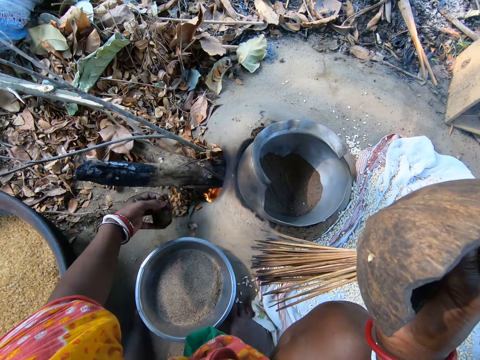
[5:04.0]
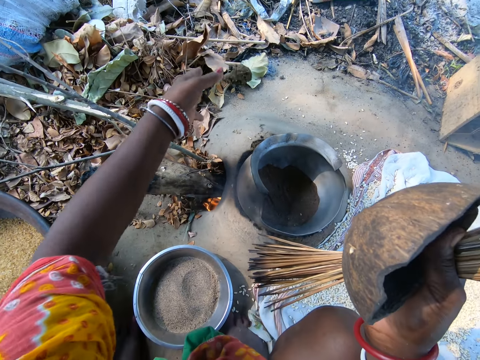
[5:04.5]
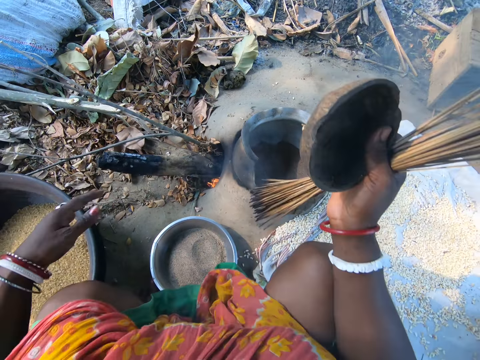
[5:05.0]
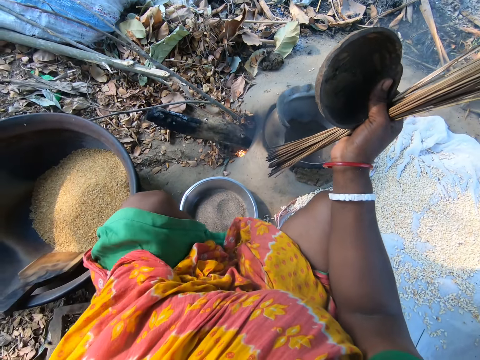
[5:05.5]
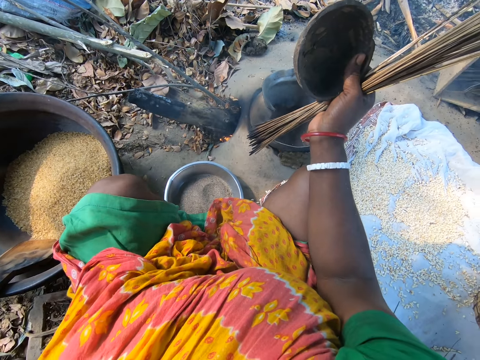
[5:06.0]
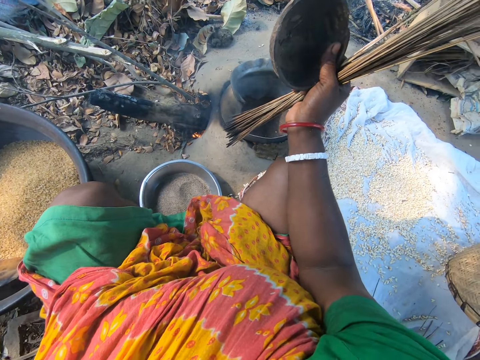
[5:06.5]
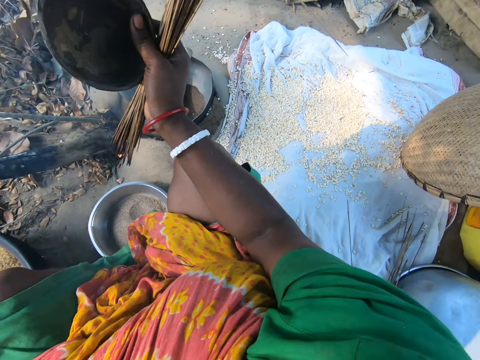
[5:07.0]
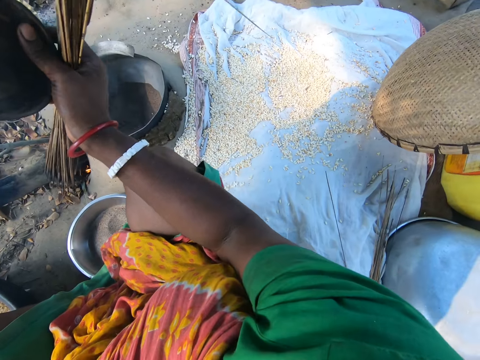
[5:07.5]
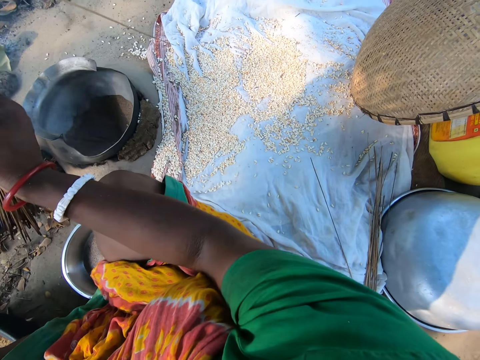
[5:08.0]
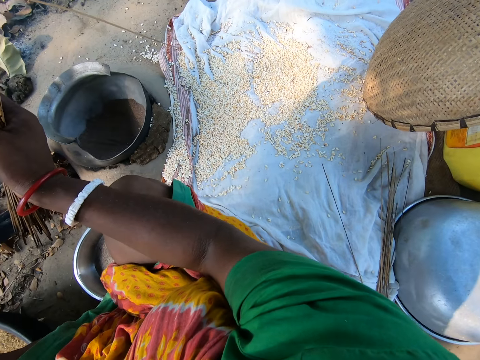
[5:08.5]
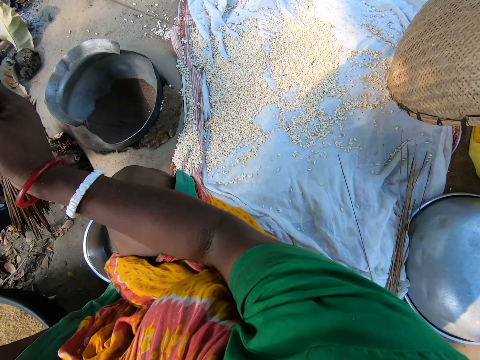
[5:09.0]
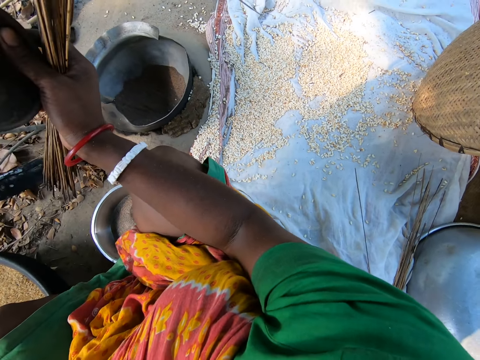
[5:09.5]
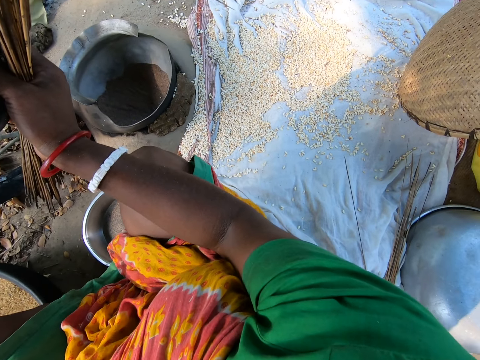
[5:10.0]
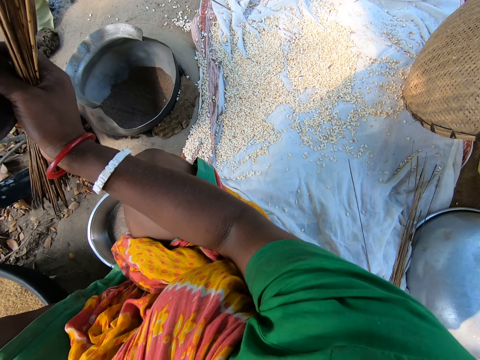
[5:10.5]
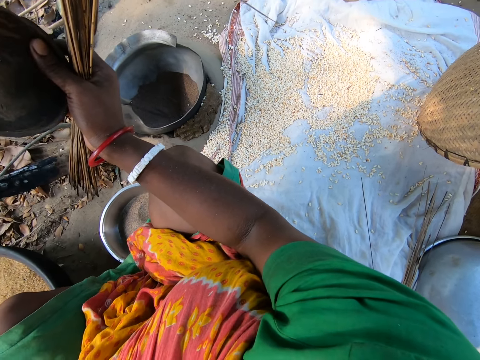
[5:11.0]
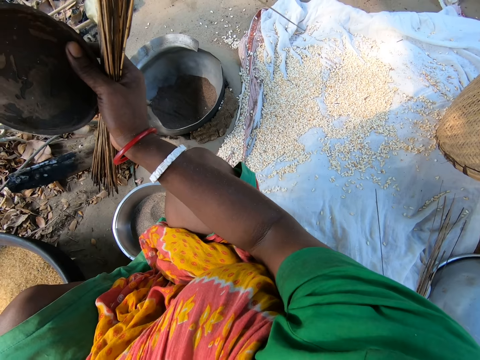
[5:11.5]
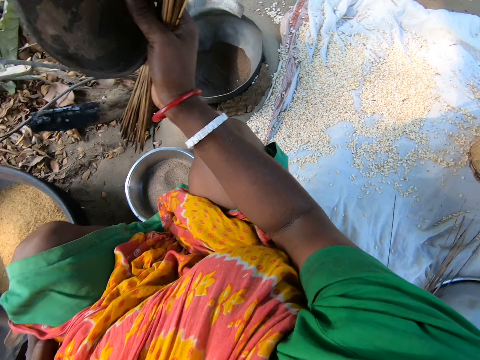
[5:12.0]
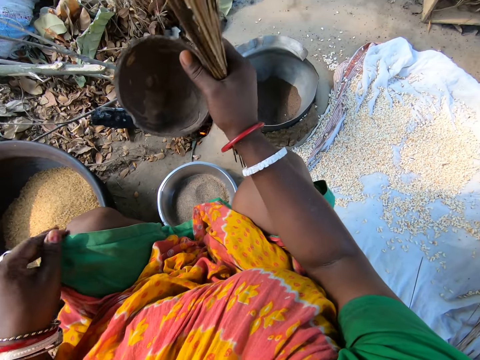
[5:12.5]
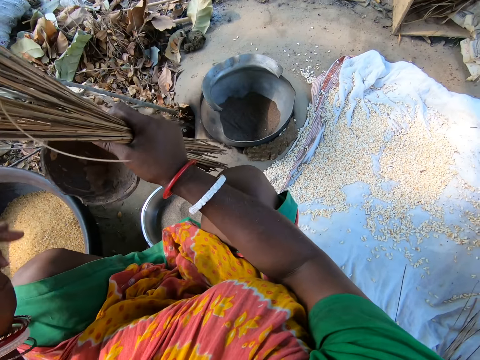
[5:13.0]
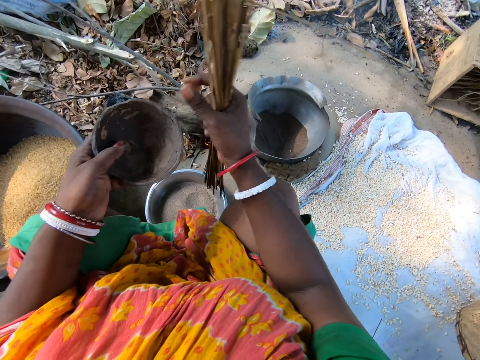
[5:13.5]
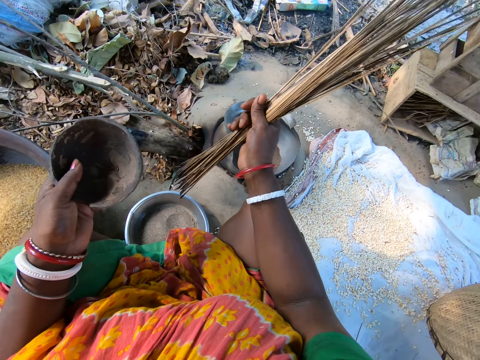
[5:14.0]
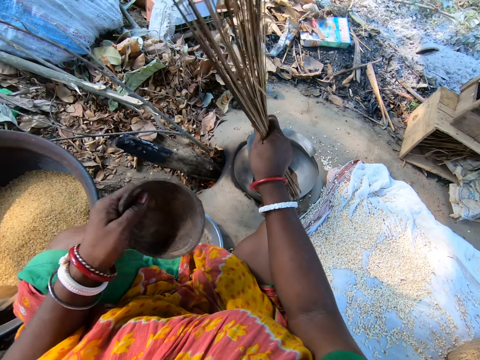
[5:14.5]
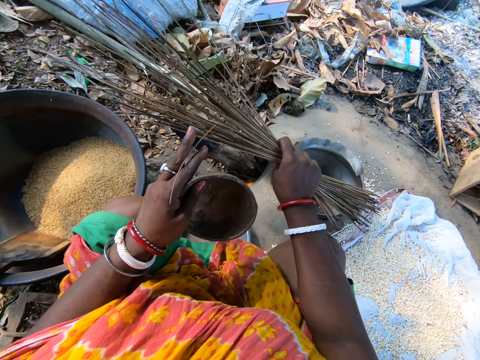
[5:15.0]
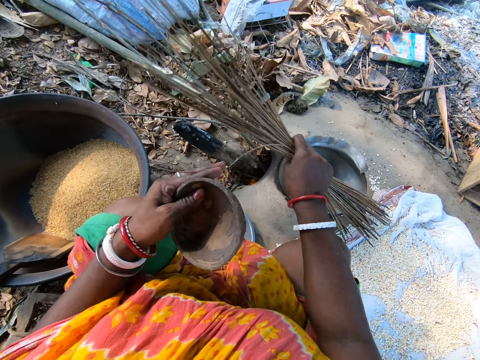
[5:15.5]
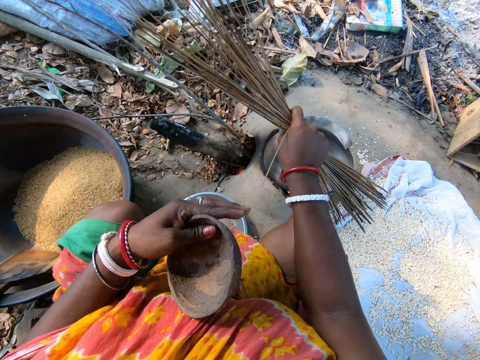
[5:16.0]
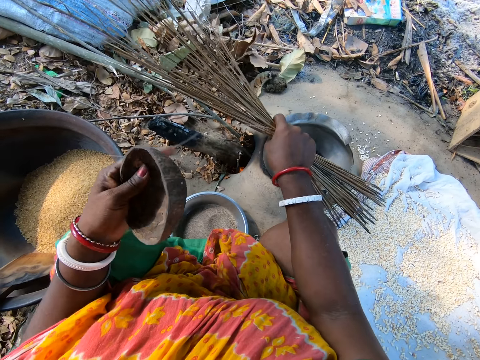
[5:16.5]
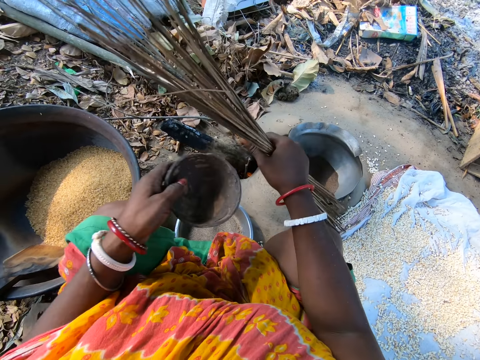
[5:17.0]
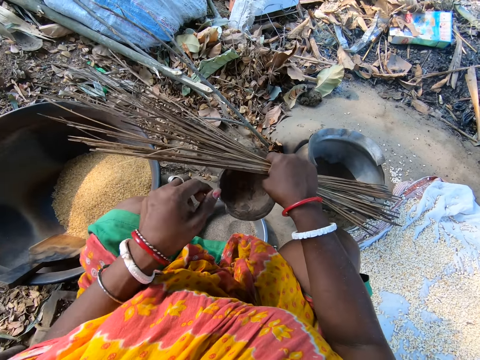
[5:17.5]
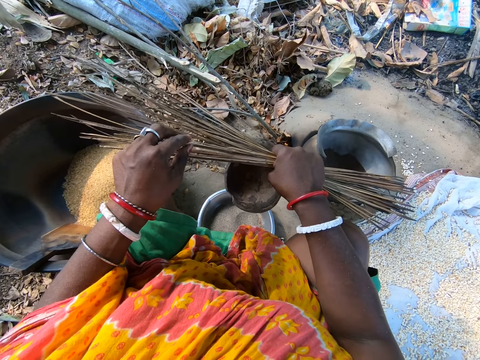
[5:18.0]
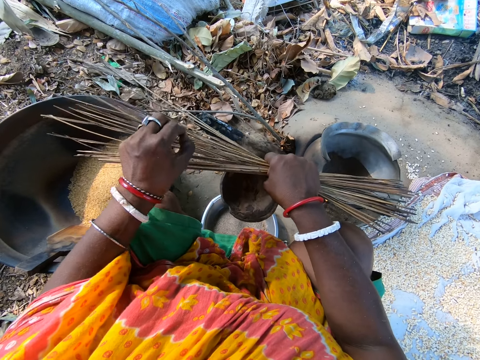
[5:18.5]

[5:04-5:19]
The camera wearer picks a stone from the ground. She throws the stone on the ground. She looks around a place. She exchanges a dish to her left hand. She makes a broom. She pulls a stick from her hand. She exchanges the dish to her right hand.

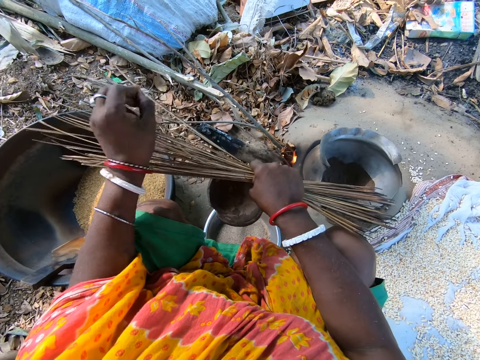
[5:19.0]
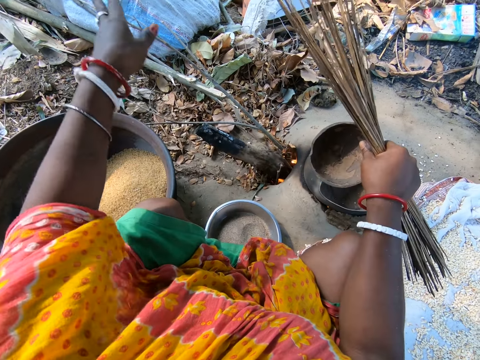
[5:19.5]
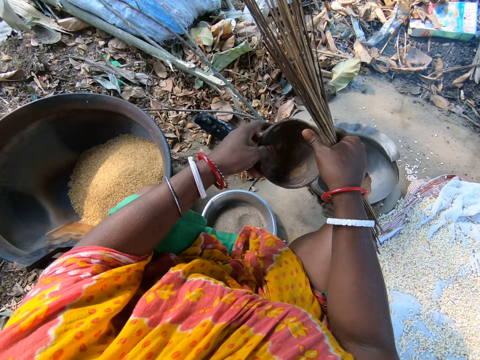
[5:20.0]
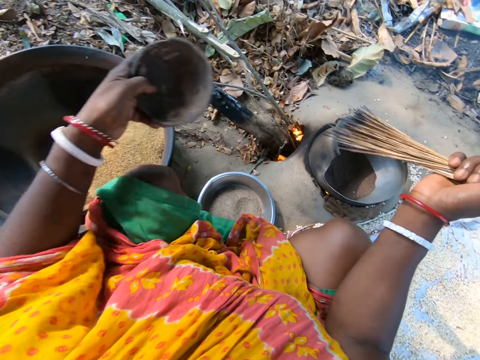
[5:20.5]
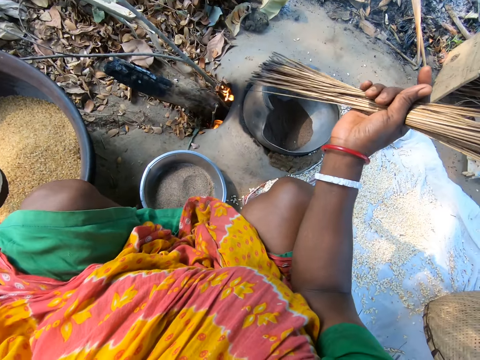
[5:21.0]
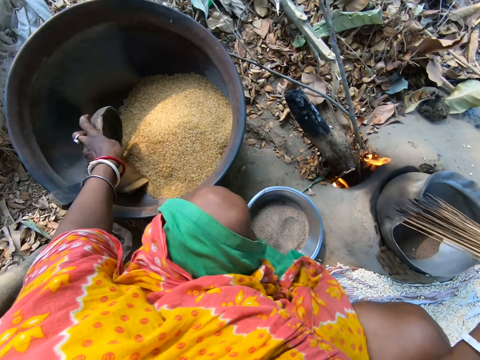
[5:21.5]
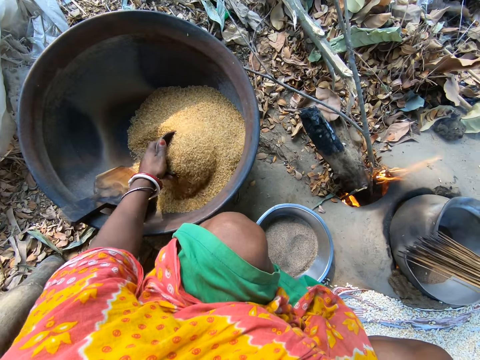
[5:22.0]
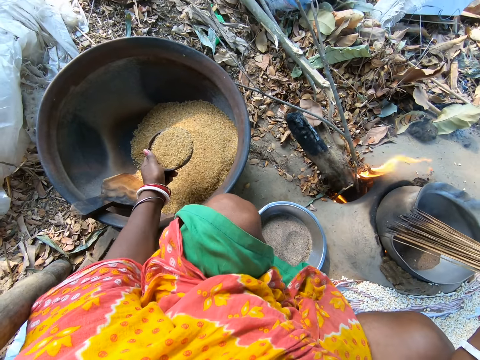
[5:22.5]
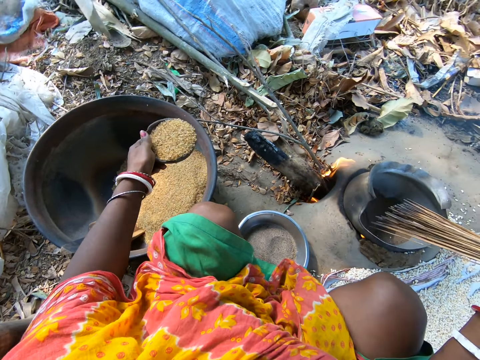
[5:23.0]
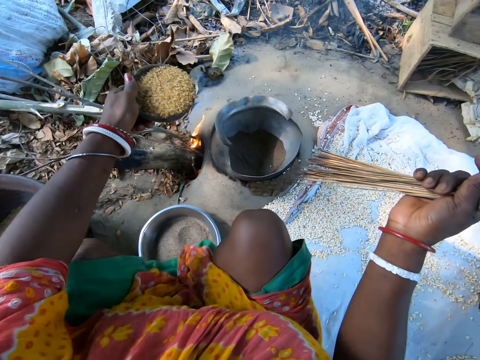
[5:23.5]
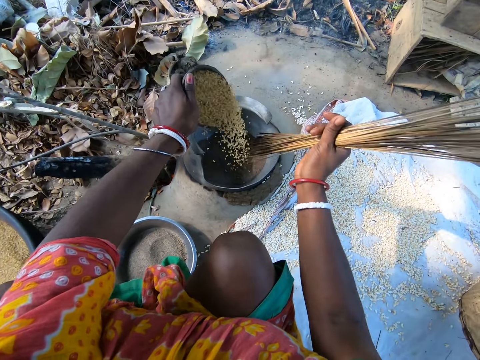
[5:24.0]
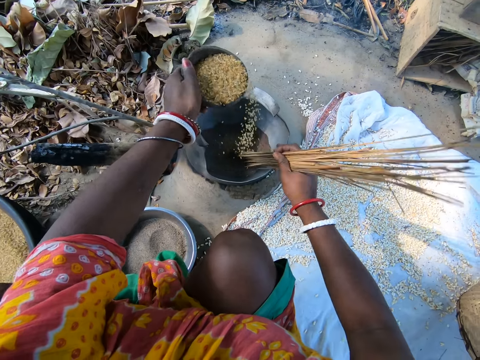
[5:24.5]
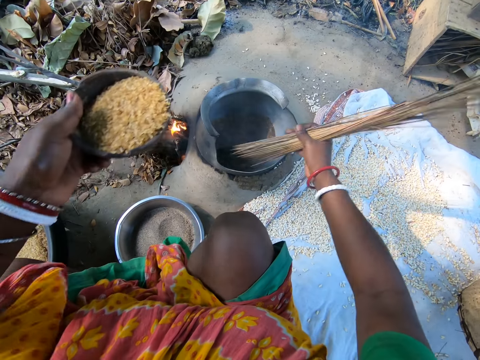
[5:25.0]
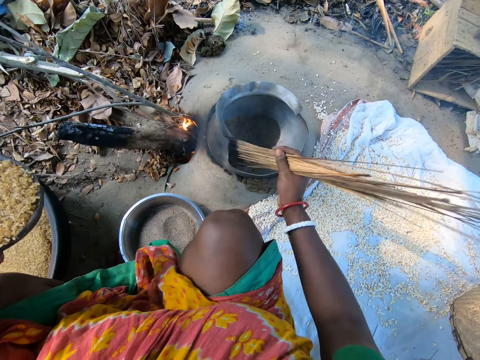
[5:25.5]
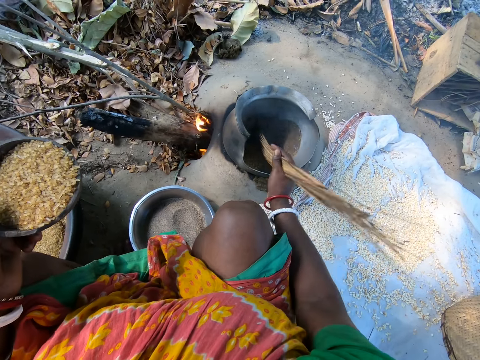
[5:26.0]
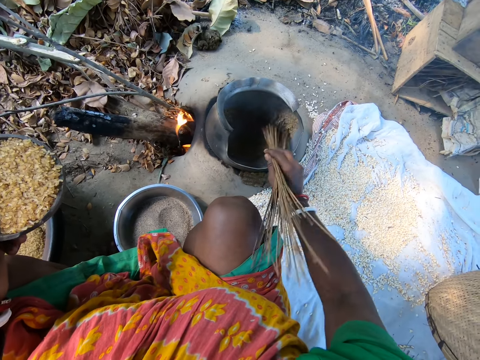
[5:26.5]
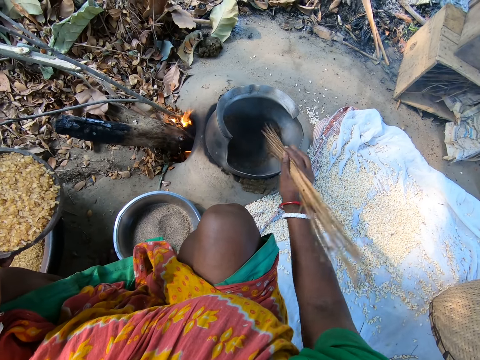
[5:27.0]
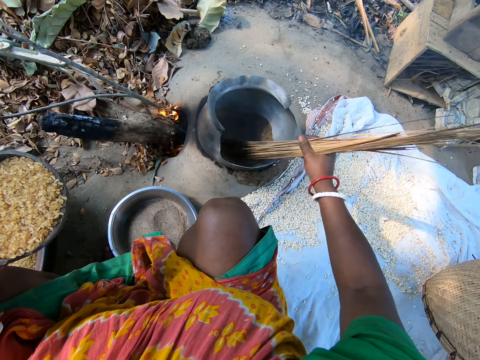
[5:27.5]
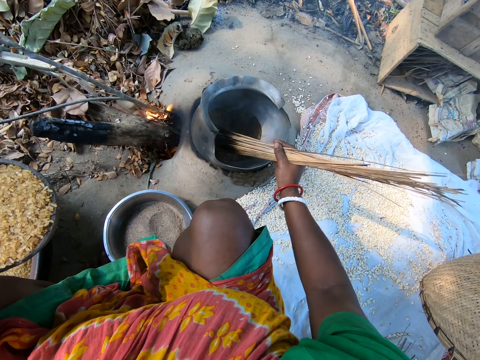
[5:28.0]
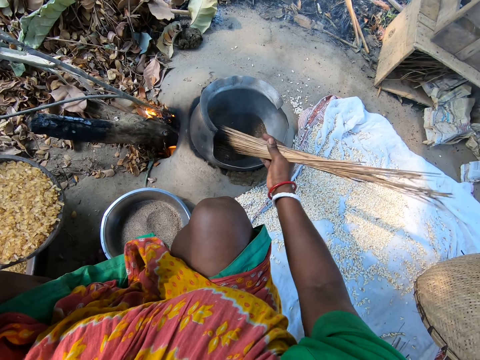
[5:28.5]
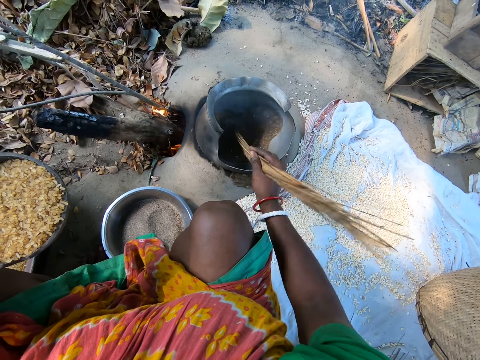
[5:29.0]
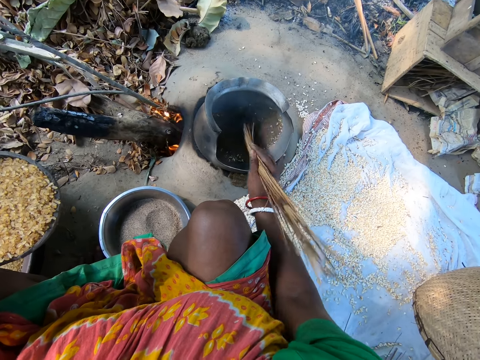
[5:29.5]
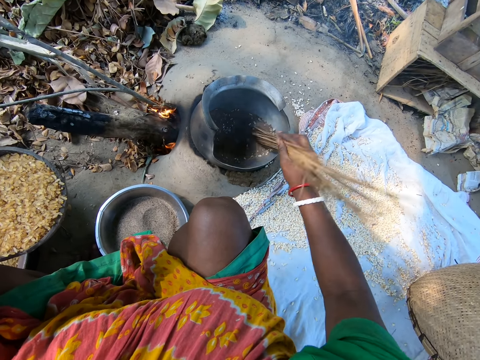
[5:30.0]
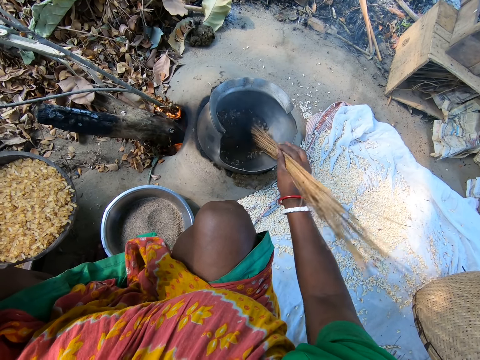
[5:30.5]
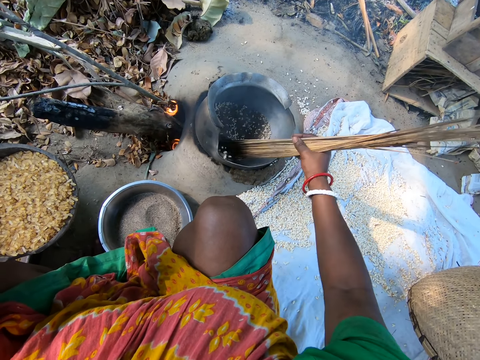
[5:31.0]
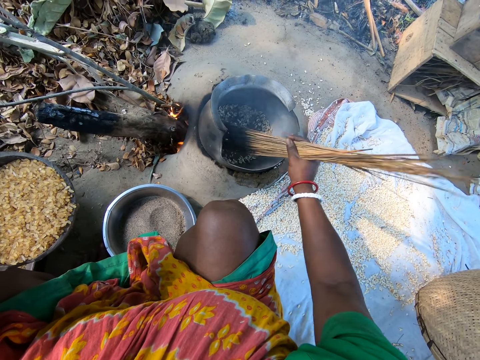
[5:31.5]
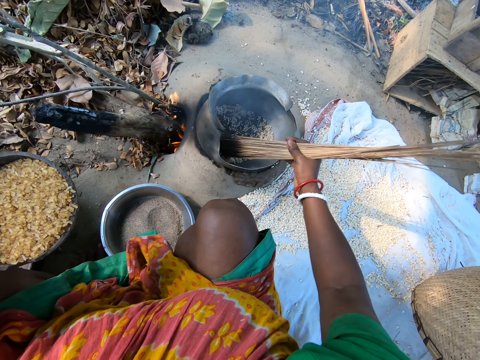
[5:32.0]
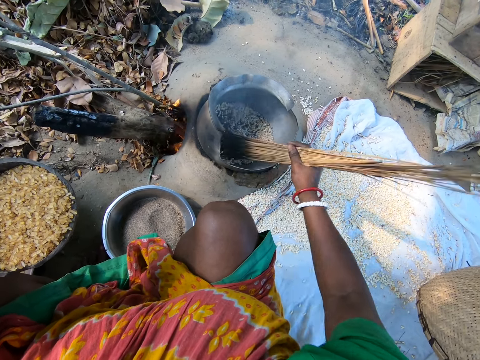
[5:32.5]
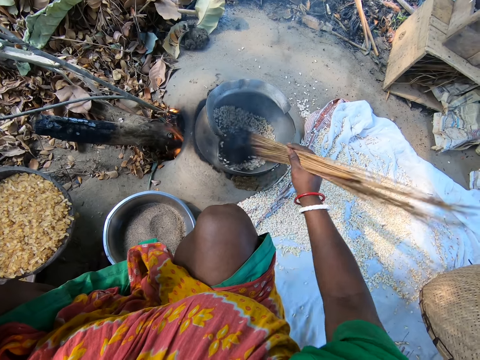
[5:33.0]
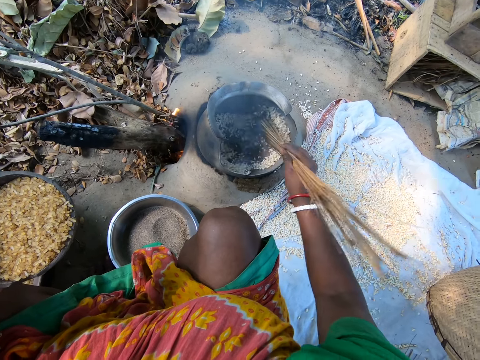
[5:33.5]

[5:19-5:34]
The camera wearer cuts a stick with her hand. She throws away a piece of the stick. She exchanges a dish to her left hand. She scoops cereals or grain from a basin with the dish. She pours popcorns on a pot of cereals on fire. She mixes the grain in the pot. She roasts ash in the pot with sticks.
